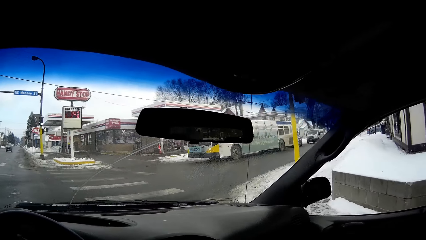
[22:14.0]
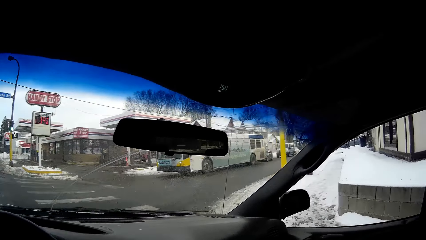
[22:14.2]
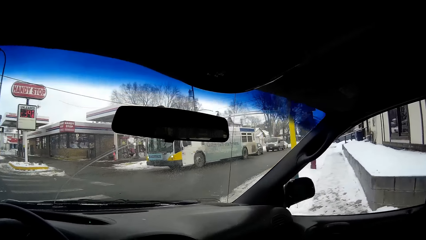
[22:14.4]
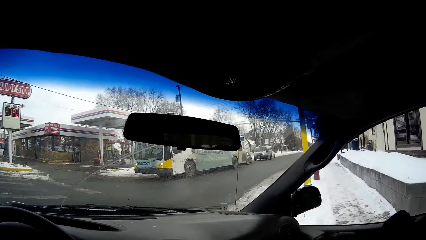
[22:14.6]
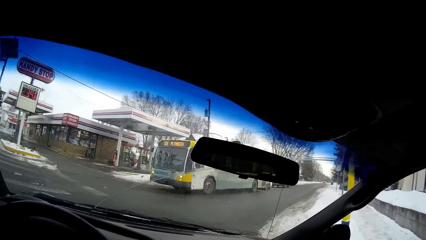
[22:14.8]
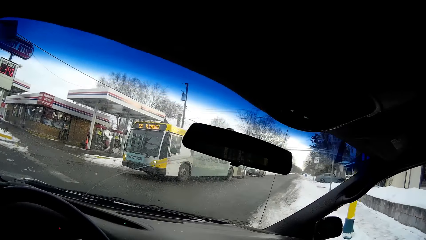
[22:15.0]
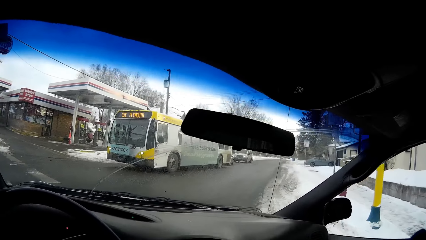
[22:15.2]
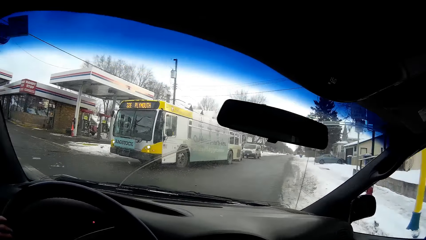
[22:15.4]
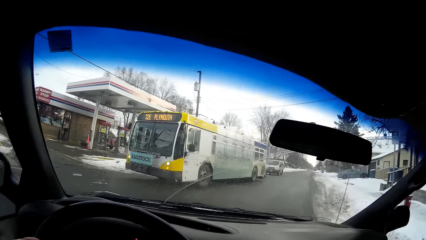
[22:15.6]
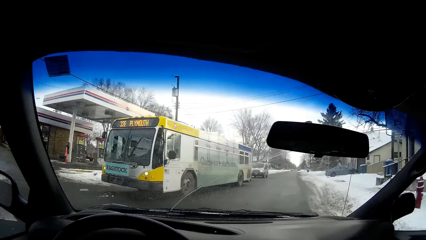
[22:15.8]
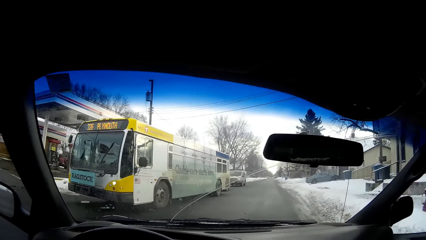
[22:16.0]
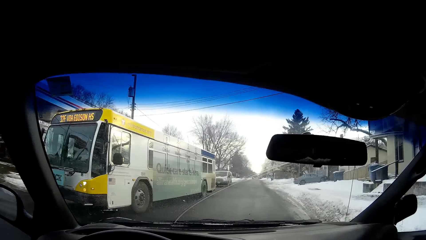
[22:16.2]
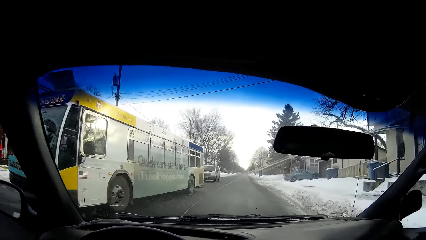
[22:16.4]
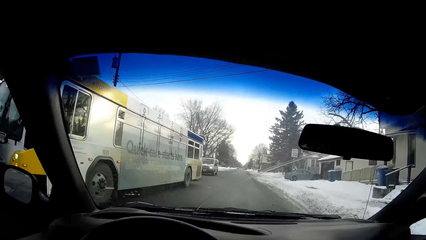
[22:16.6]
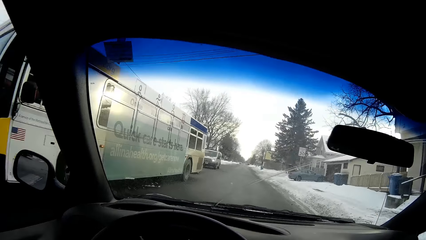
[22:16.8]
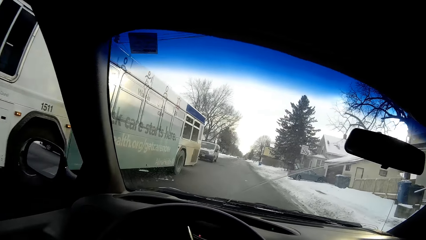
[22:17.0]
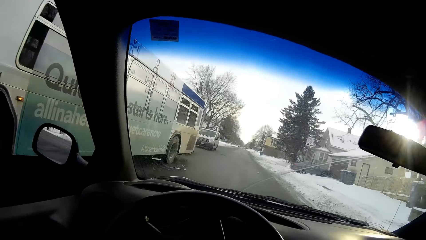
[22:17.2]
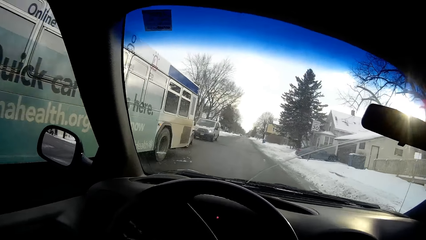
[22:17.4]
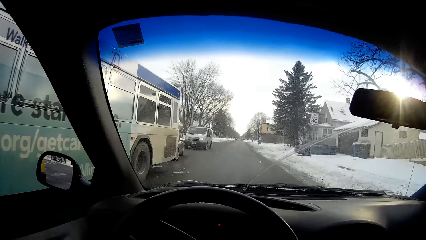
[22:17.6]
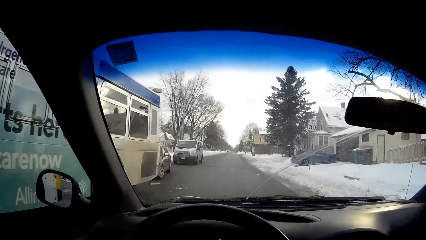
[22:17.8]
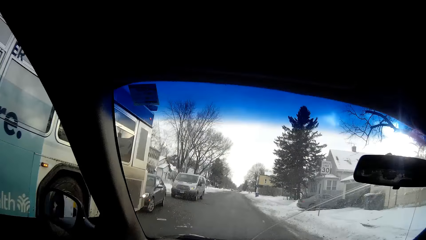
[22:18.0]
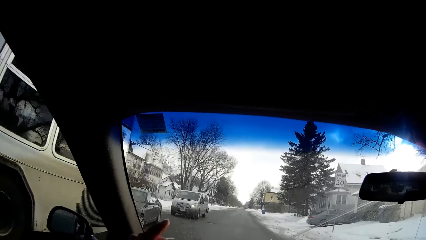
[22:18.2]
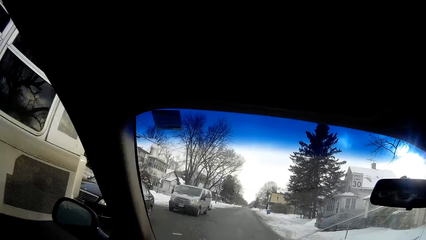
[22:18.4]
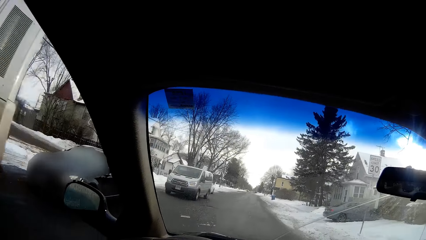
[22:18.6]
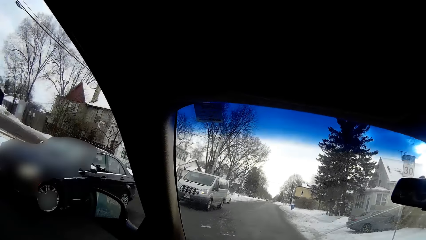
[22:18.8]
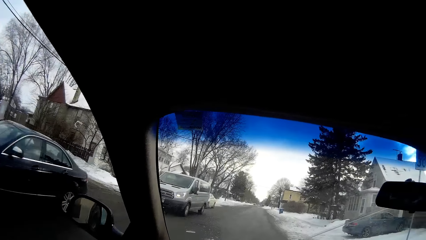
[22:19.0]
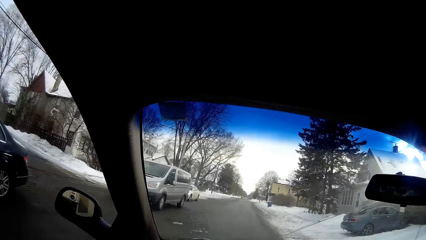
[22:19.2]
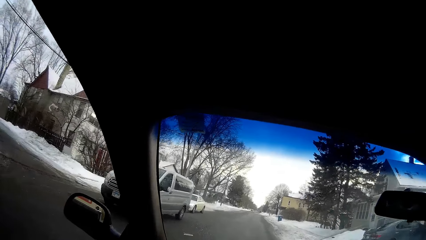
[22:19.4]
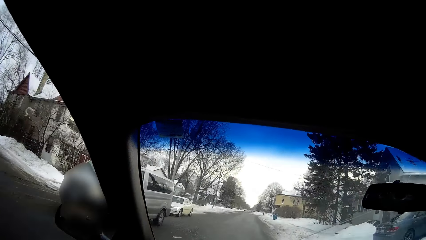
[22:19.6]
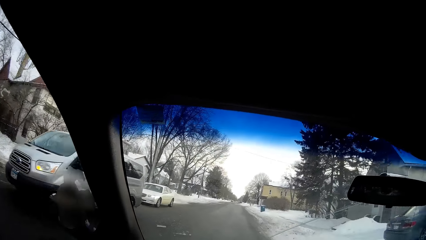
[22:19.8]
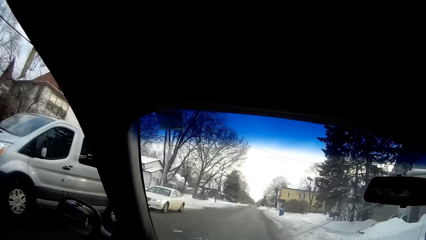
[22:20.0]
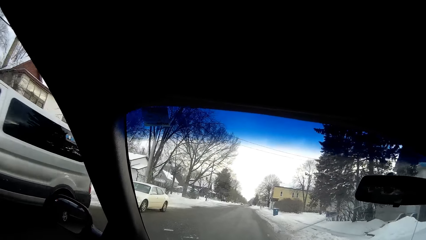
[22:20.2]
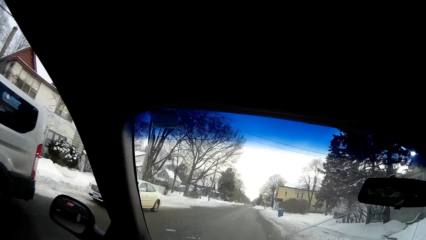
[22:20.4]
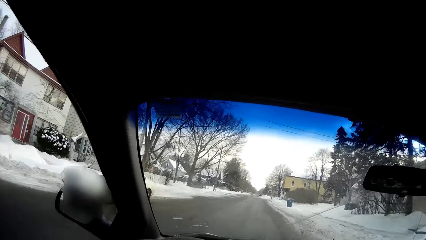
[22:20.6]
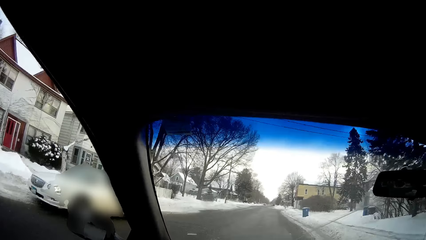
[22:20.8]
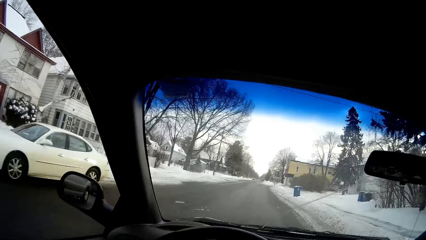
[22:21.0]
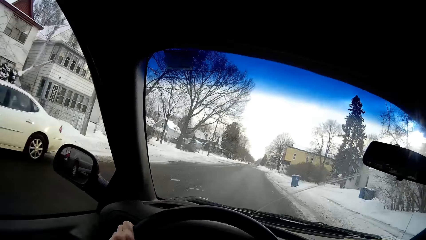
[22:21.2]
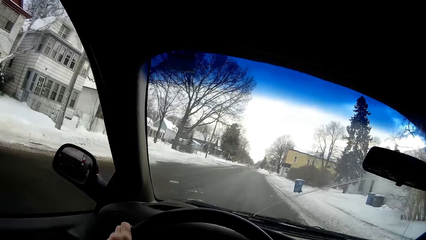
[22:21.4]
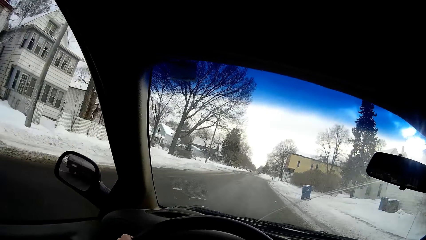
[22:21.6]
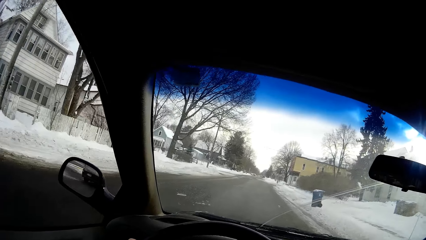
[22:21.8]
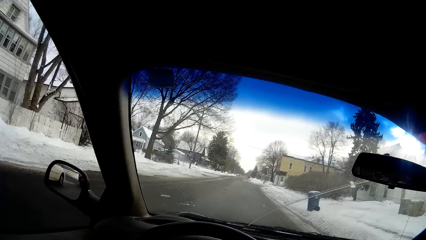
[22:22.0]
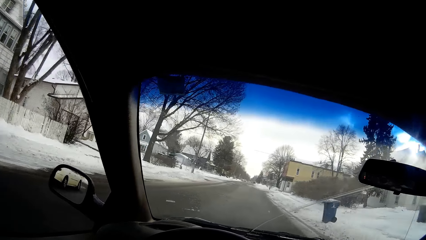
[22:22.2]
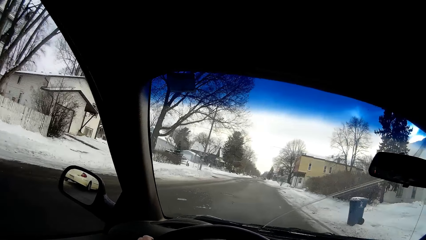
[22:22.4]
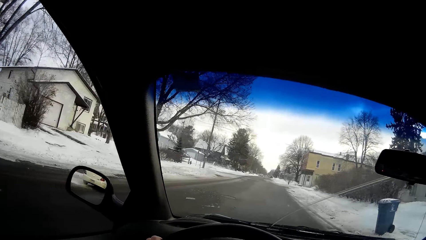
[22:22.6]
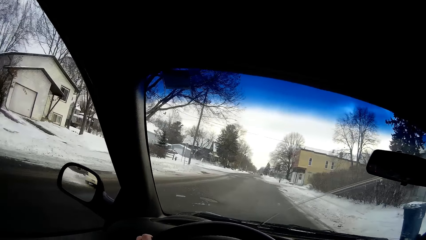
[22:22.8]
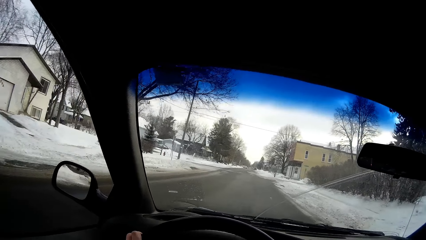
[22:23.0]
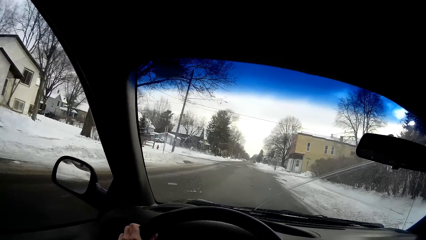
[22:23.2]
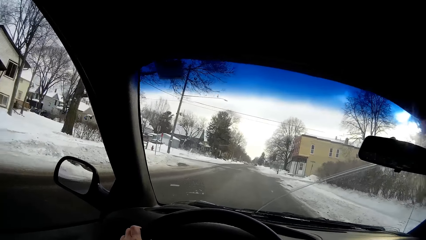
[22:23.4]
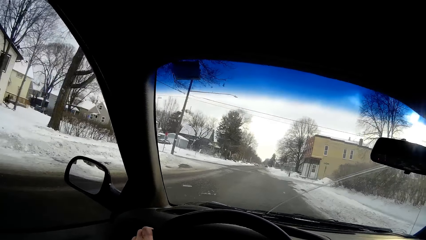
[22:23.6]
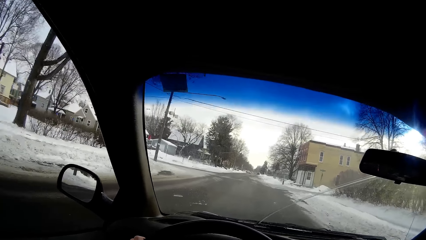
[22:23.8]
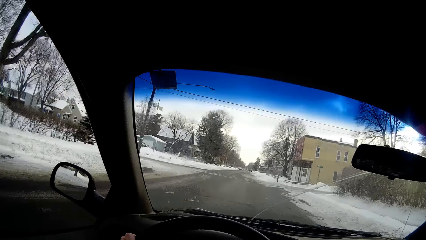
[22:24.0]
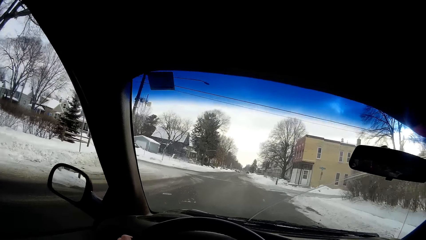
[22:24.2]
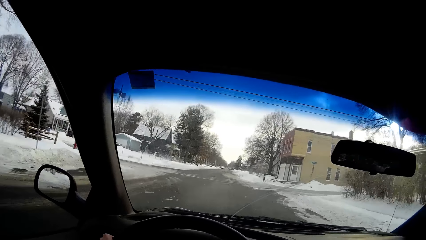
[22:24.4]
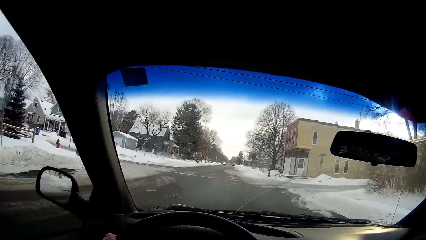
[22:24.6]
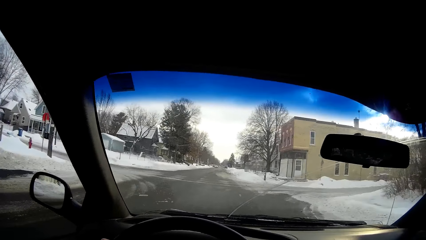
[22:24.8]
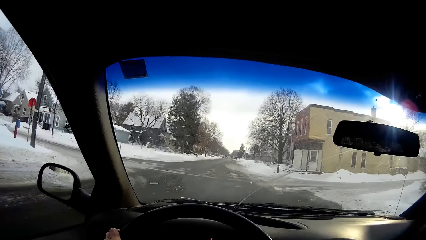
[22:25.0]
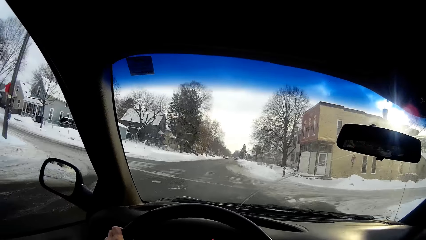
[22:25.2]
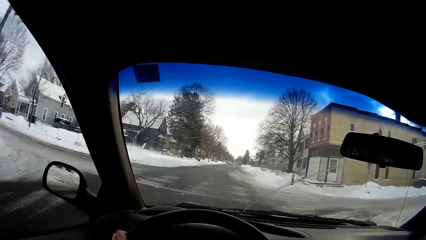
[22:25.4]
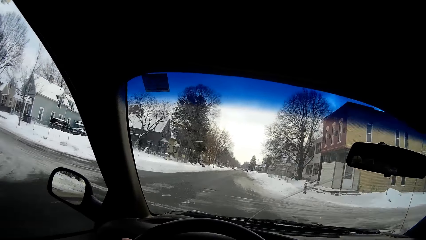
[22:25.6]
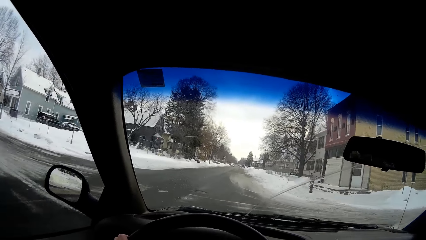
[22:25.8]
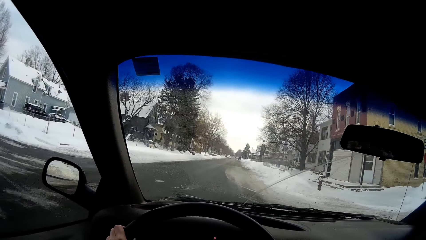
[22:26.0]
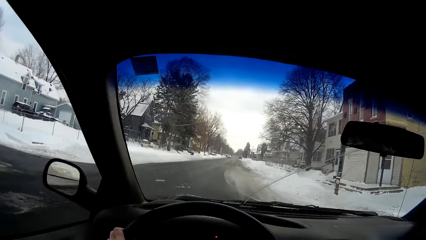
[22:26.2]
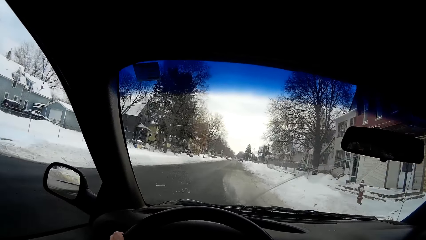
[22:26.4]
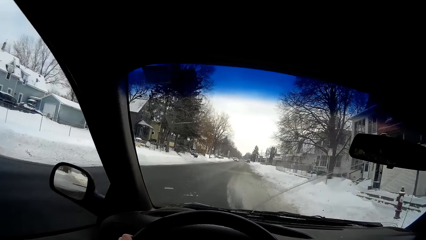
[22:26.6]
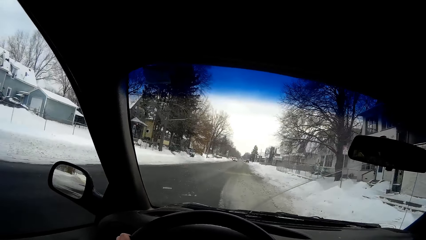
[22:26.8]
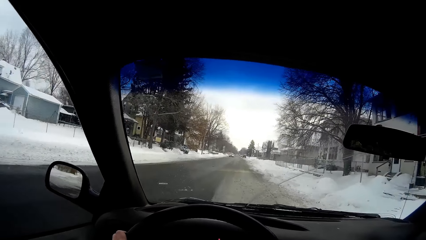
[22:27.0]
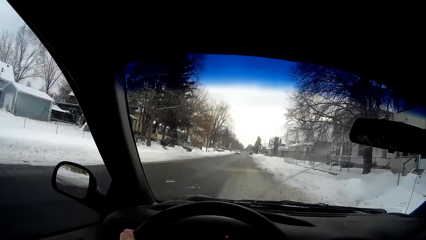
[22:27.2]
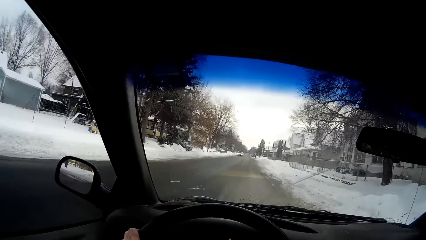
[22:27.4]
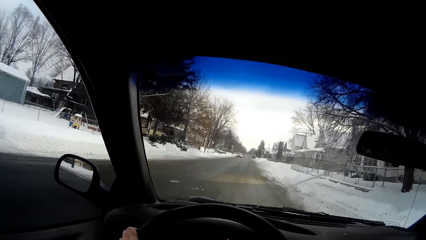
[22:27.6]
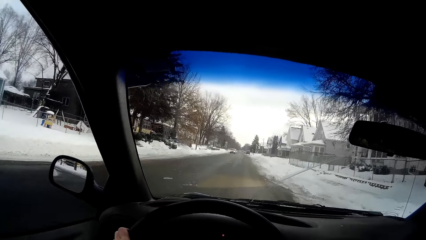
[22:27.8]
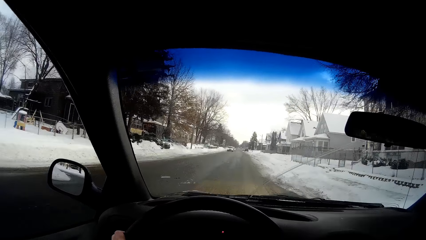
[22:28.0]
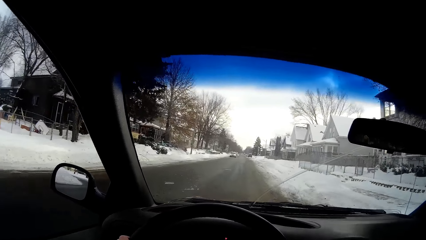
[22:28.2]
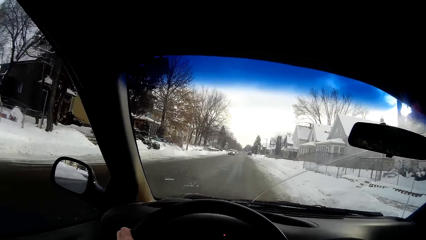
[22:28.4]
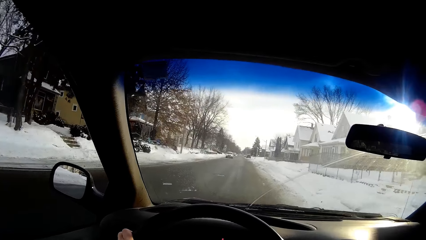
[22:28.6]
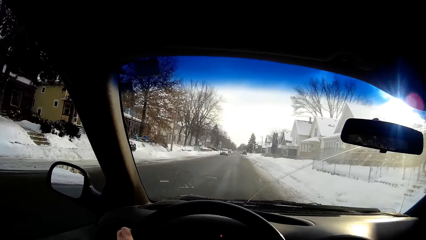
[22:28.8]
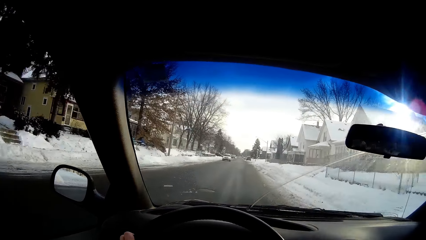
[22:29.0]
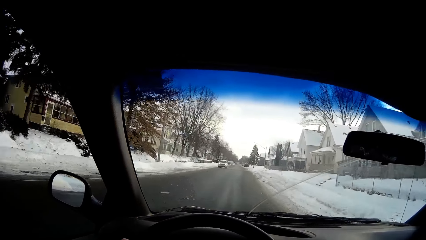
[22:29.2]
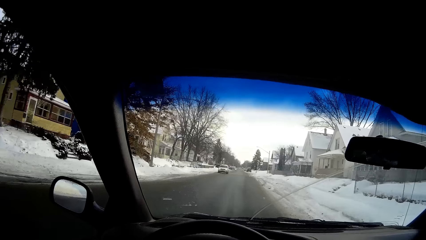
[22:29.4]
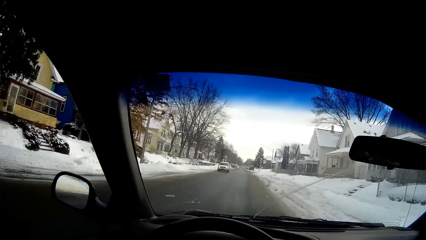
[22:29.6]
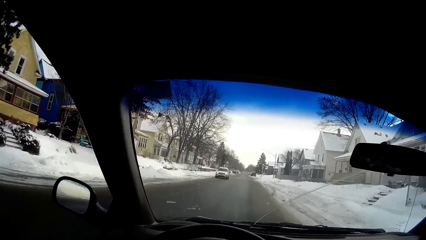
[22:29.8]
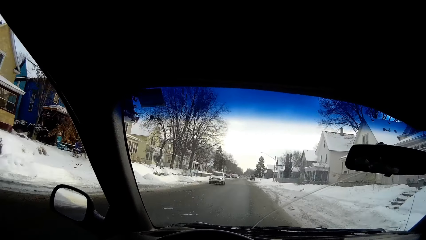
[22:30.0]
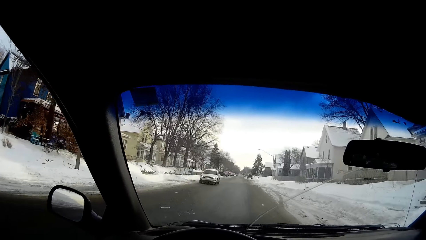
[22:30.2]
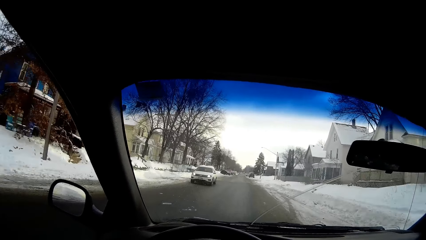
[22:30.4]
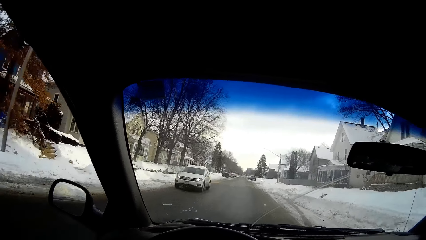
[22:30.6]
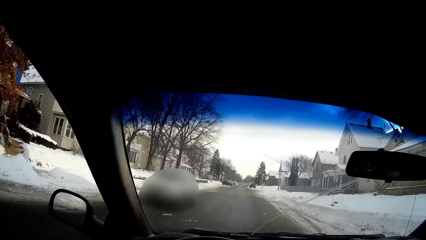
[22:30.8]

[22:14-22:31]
The camera wearer drives the car right. A white vehicle drives by the camera wearer.
